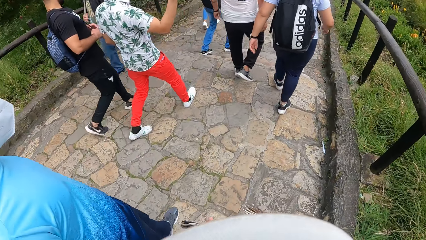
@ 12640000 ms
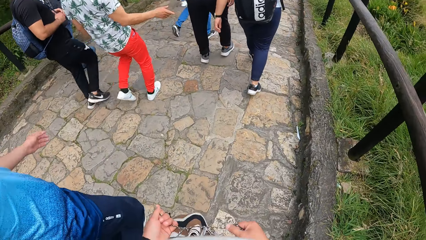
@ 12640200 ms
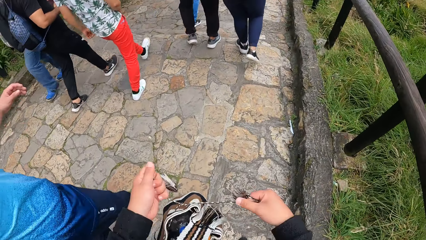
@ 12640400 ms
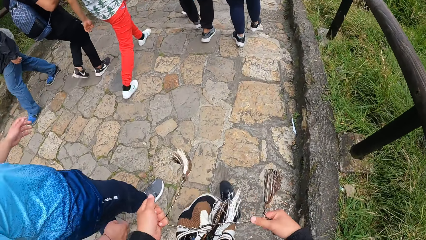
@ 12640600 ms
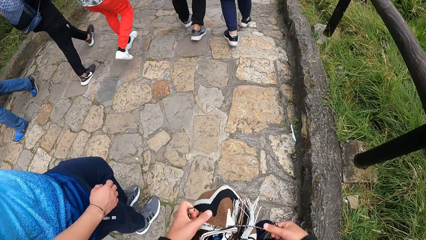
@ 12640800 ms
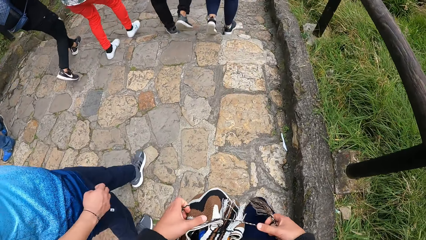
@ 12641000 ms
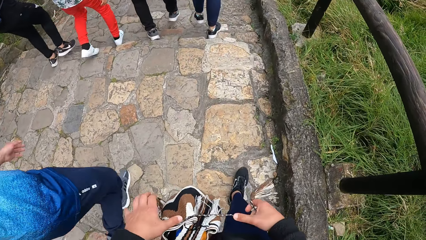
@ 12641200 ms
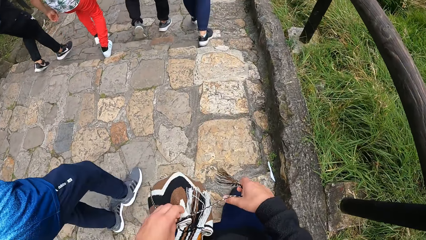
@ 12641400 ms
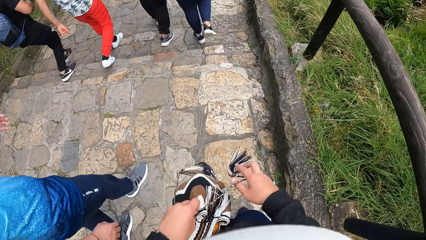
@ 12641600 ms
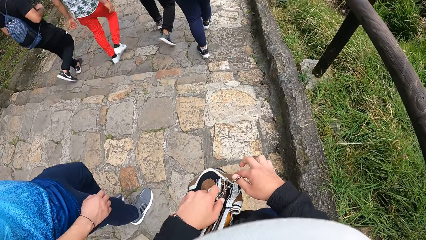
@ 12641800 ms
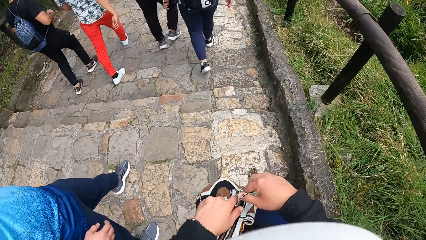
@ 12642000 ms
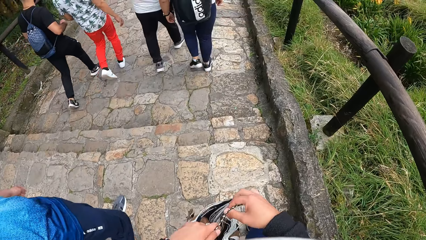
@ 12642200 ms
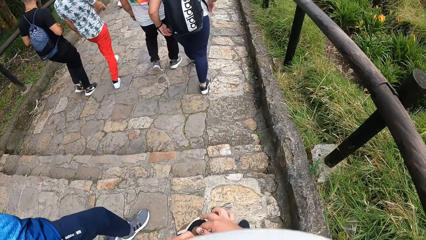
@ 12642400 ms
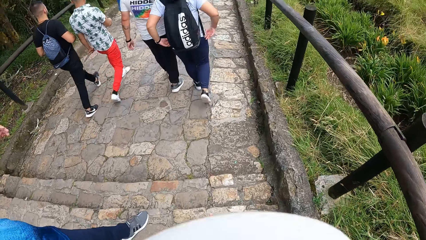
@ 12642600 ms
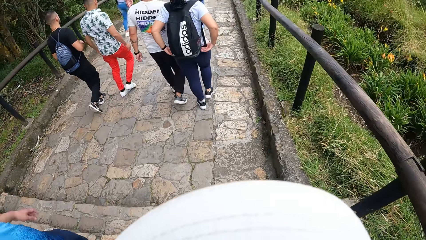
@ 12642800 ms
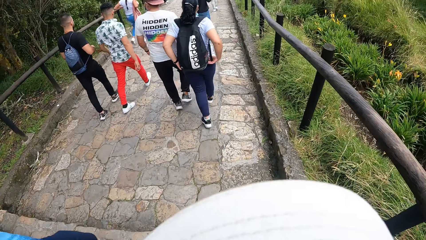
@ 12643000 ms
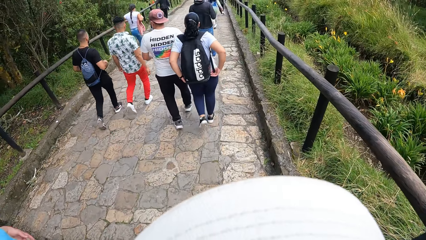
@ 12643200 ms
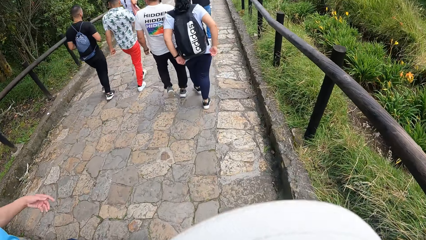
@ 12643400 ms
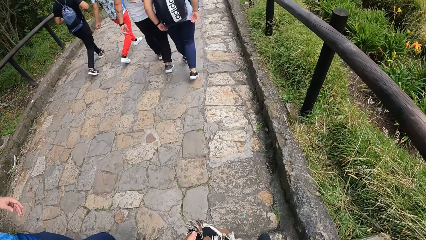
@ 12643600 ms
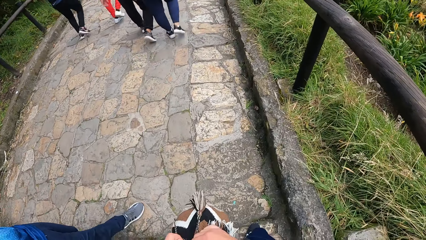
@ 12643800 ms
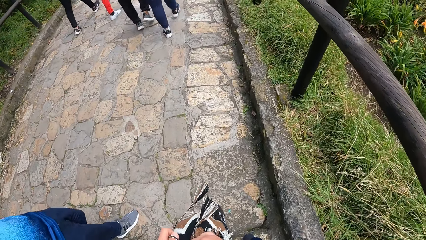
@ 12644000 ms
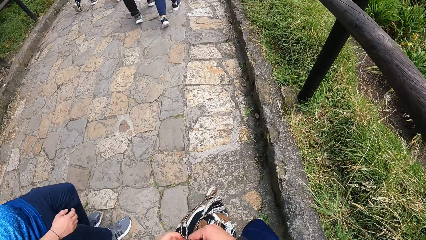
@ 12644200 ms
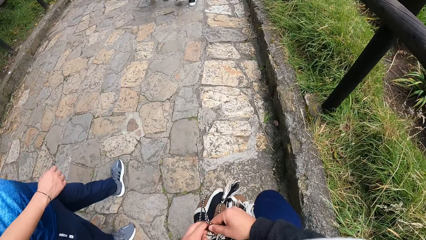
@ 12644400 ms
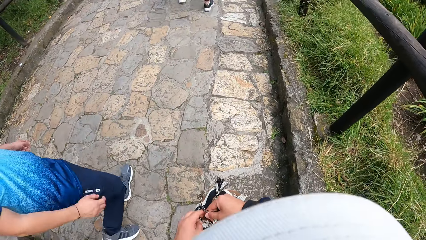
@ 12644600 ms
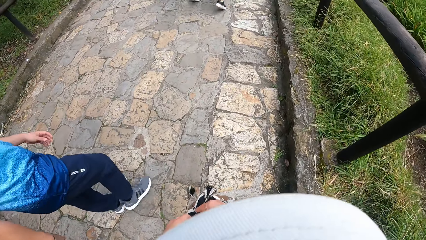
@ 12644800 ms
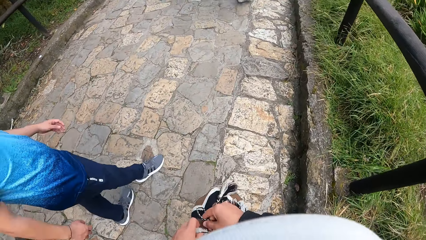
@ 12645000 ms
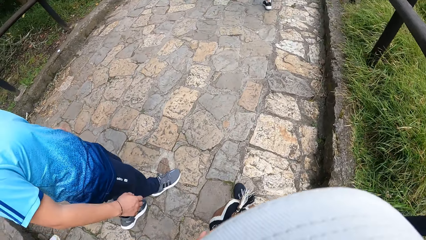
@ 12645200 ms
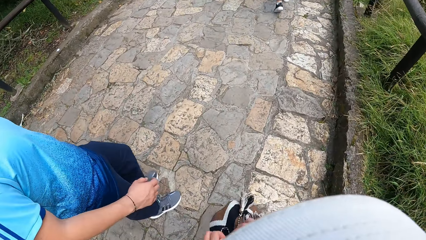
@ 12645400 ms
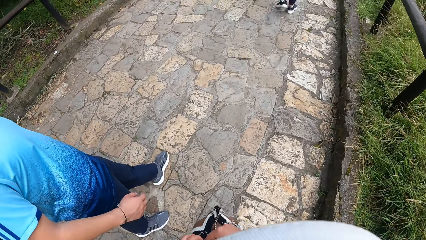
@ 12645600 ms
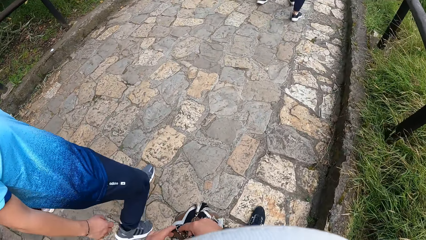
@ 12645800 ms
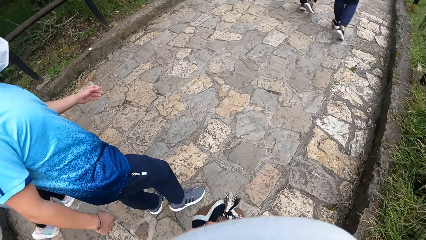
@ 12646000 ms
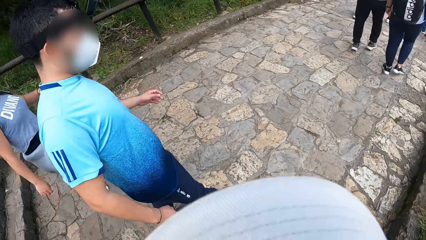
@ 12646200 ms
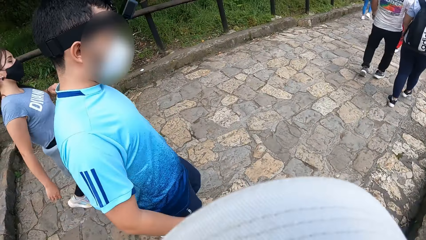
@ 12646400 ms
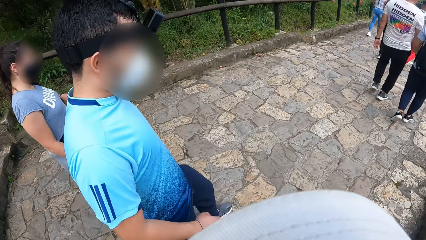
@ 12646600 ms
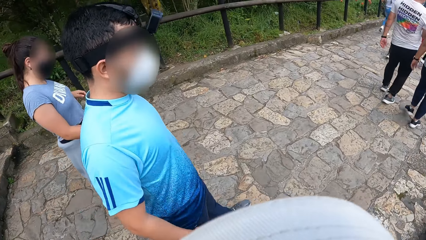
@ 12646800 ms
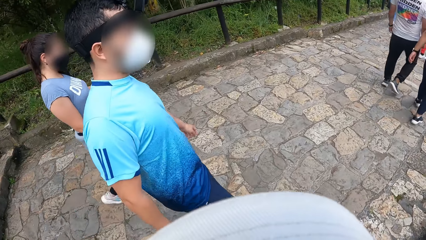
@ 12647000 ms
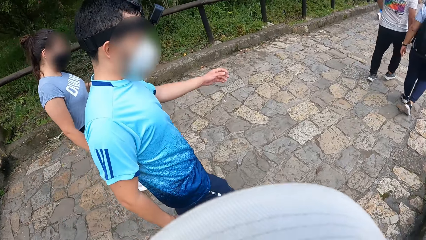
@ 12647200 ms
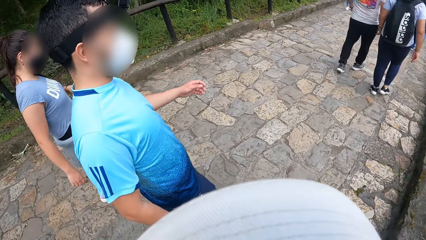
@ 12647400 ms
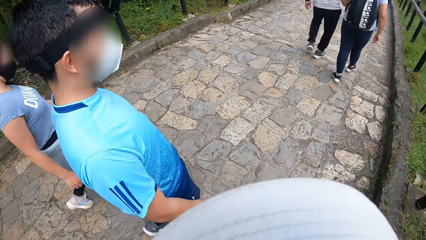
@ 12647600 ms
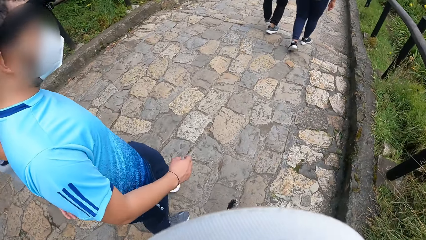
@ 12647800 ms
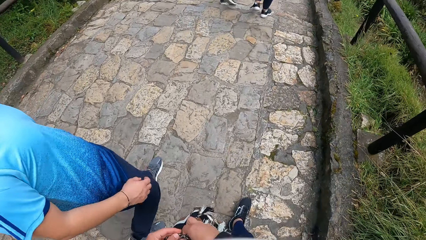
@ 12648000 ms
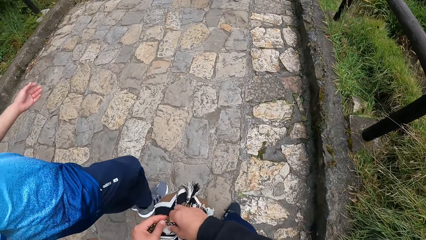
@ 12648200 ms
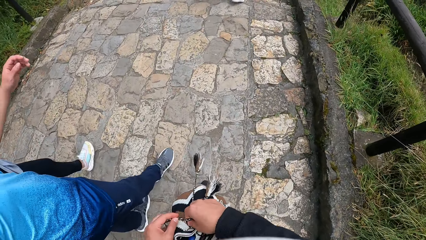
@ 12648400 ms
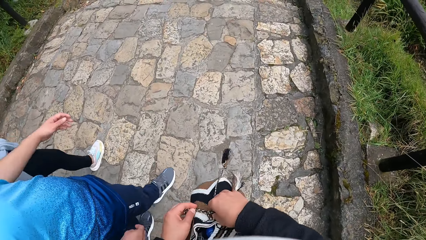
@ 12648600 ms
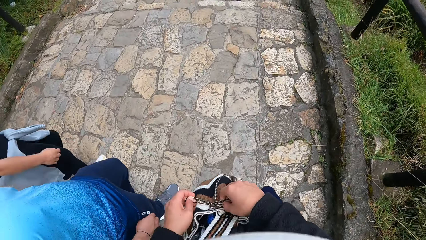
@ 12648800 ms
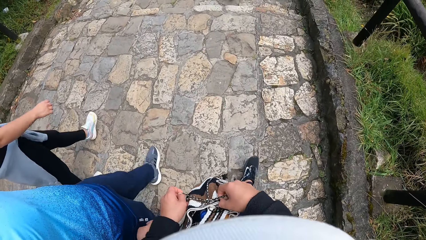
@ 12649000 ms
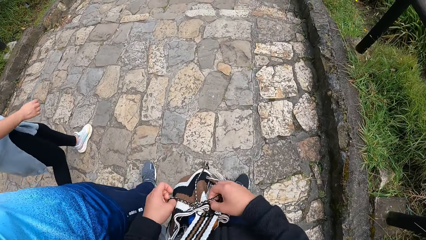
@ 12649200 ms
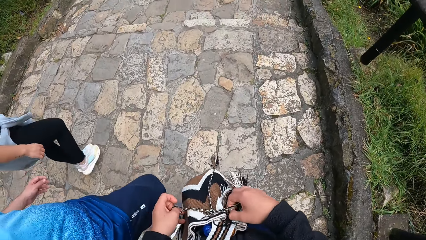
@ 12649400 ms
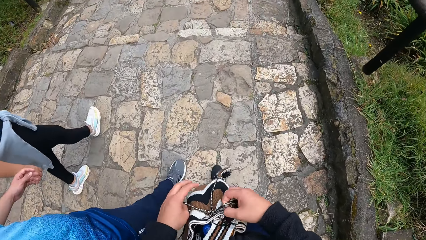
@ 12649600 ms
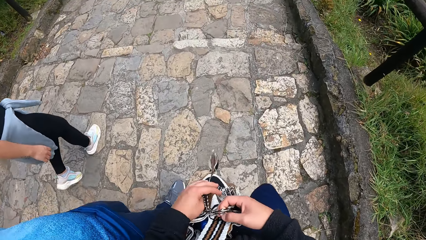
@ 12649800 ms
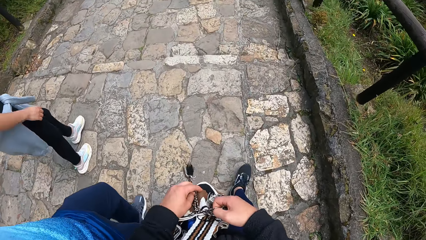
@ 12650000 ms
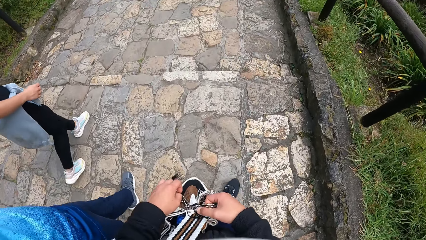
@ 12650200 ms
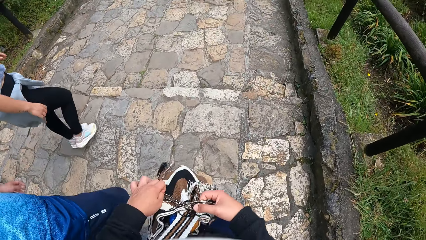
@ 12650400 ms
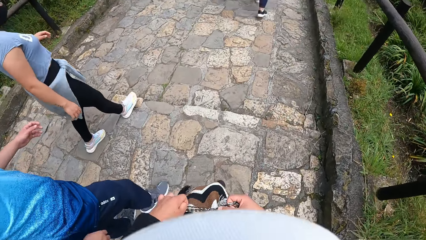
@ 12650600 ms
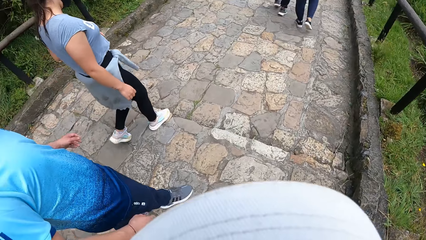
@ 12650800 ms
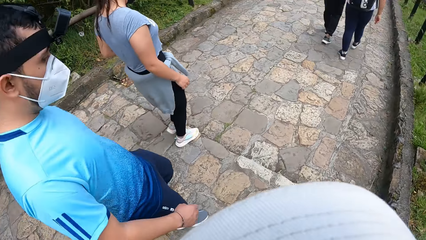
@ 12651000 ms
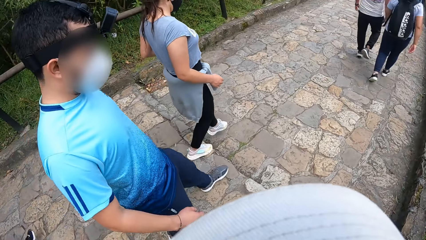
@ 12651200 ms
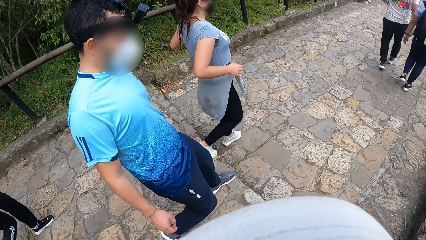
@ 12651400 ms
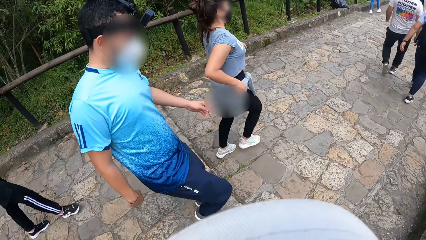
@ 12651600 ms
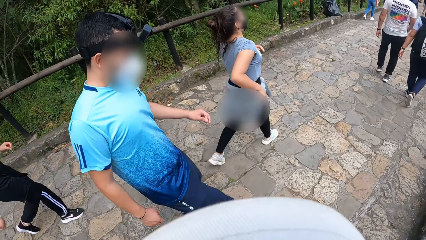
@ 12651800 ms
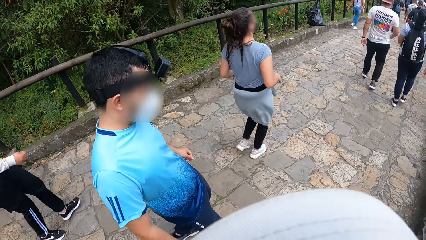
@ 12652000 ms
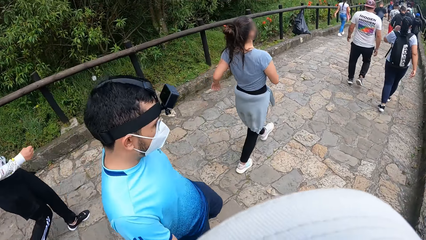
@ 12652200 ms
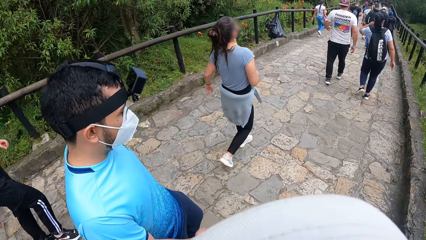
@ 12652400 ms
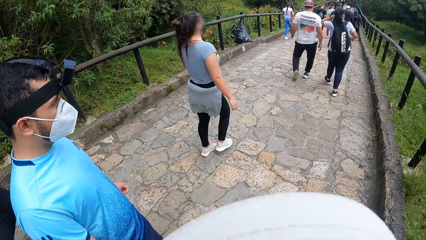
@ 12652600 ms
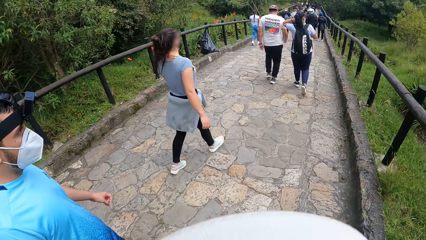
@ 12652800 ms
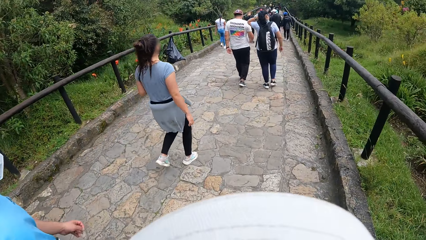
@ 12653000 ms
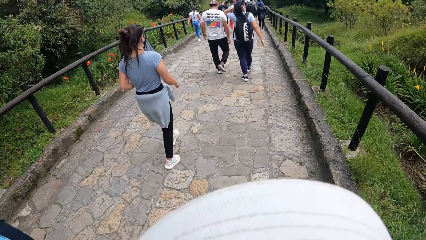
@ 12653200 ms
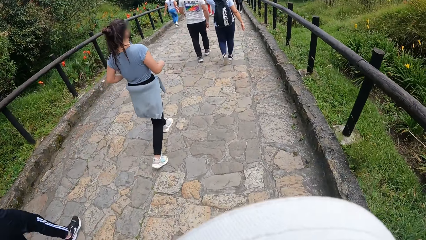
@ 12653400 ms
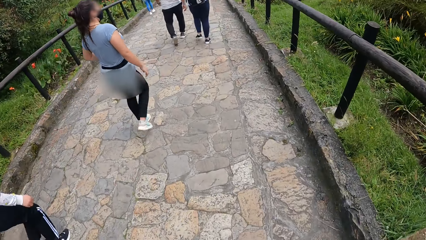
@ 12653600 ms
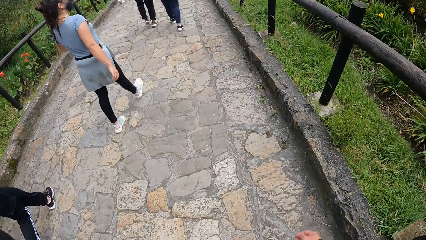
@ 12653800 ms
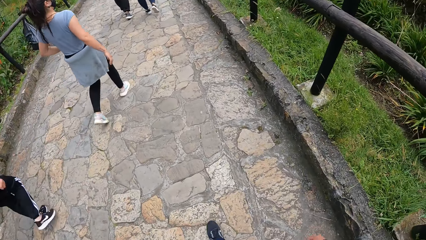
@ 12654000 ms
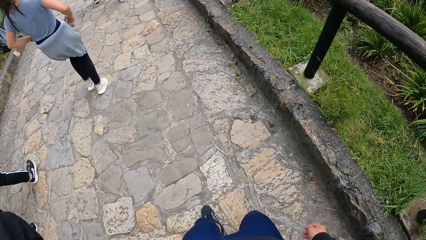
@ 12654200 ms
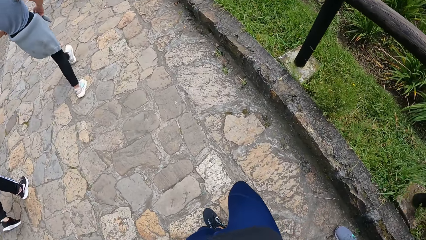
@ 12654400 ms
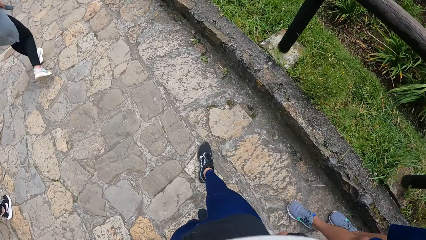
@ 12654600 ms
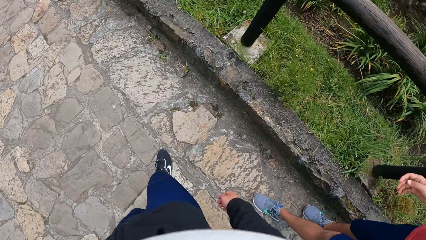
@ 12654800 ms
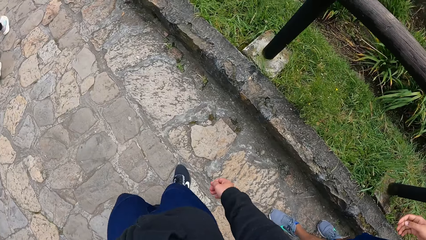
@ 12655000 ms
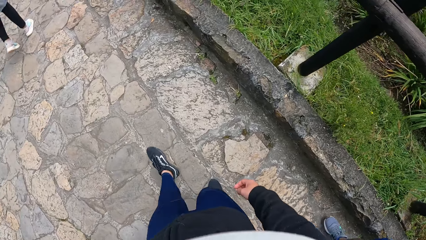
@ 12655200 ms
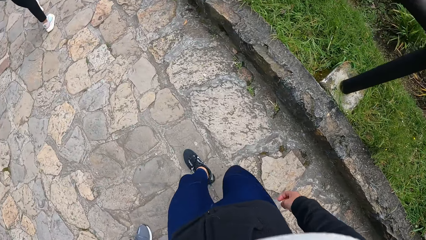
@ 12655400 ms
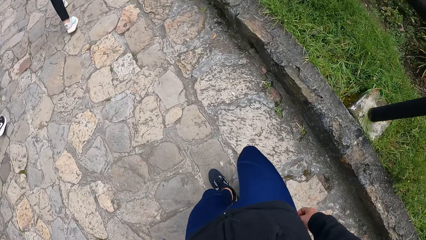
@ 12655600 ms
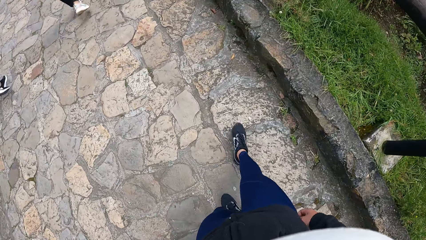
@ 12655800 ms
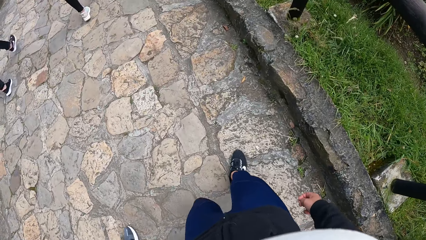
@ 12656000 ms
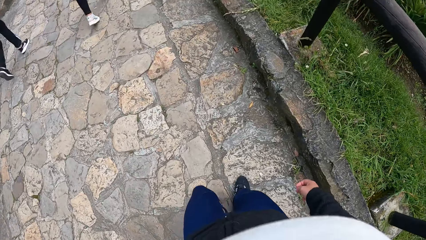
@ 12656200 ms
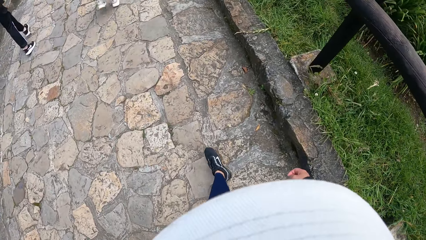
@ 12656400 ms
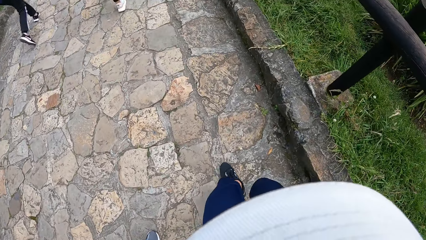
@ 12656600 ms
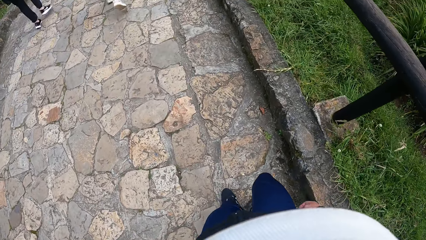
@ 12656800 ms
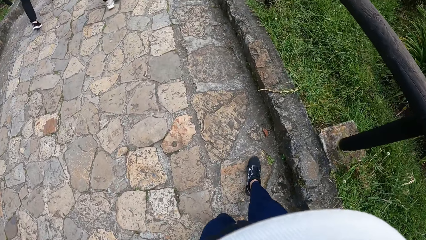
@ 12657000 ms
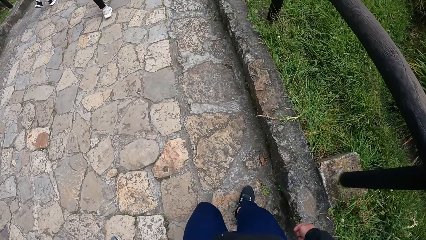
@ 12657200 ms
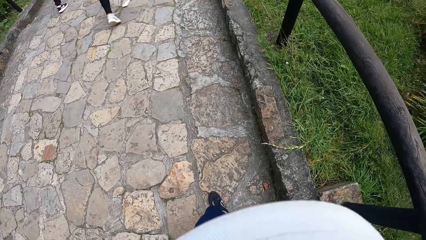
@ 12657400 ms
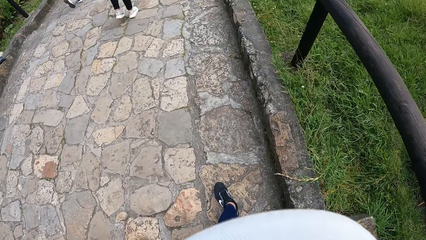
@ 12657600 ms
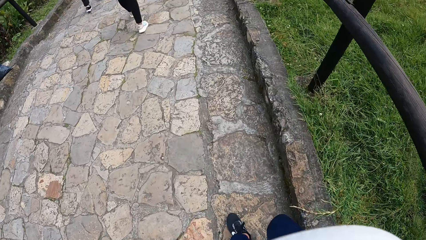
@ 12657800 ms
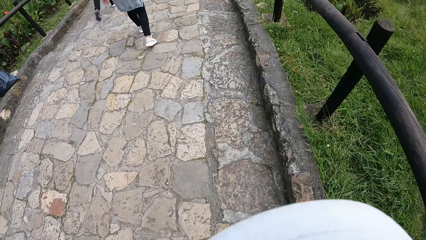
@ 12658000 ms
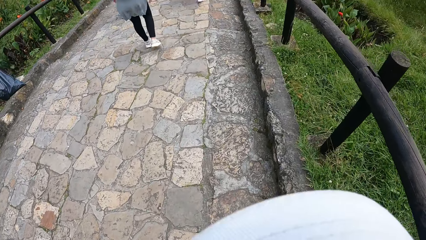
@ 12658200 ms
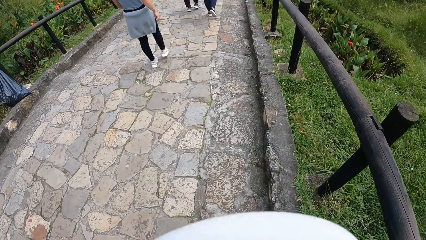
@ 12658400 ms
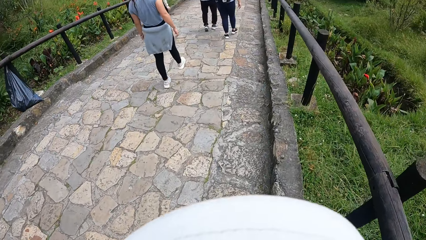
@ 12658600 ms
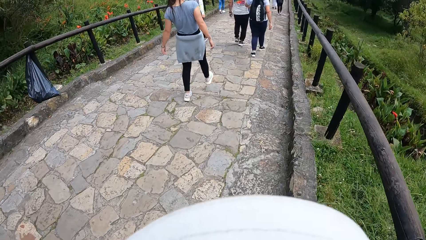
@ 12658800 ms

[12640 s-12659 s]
The camera wearer tightens the rope of the bag with both hands. They look around.
